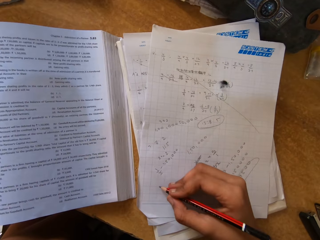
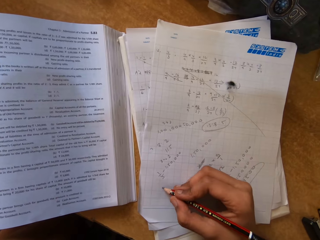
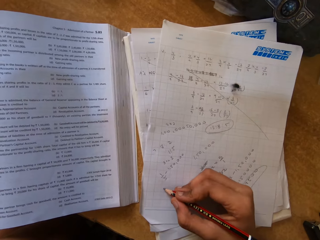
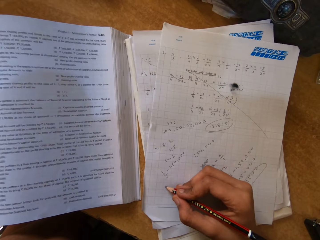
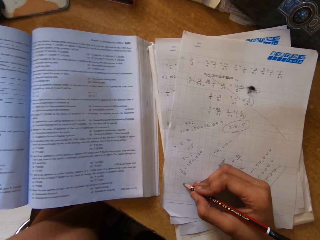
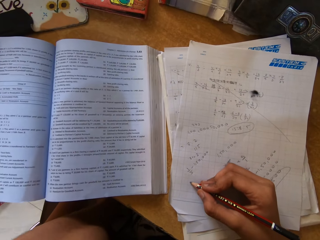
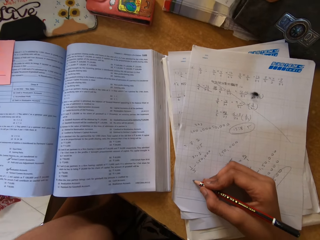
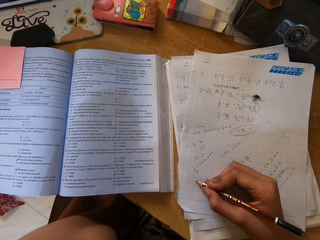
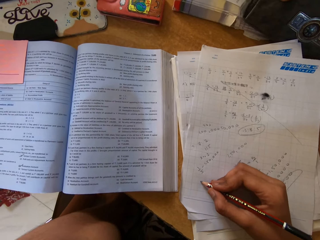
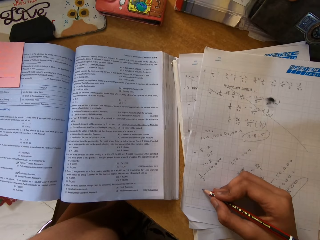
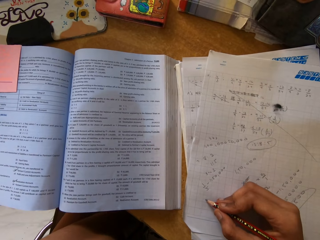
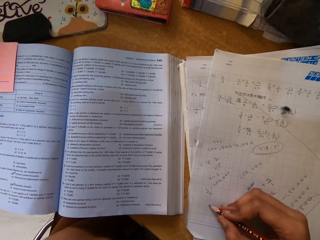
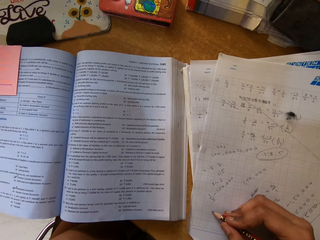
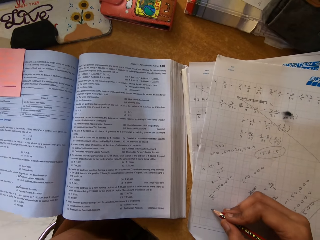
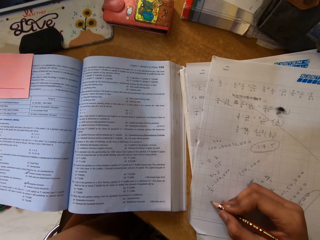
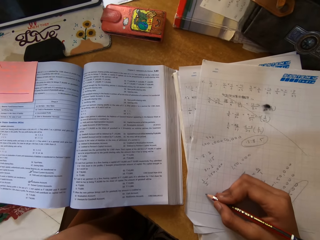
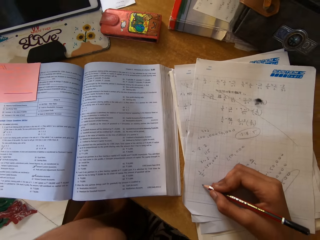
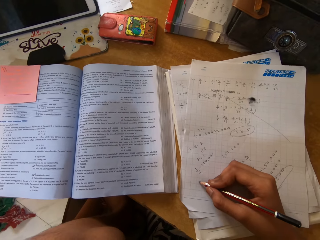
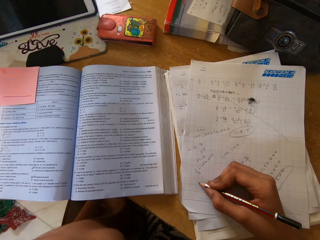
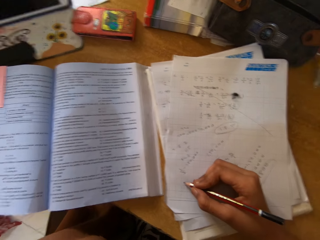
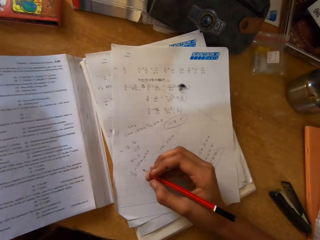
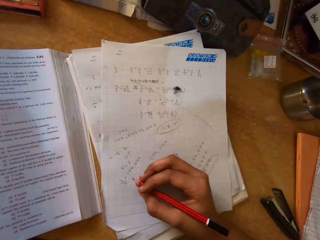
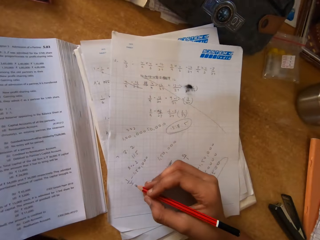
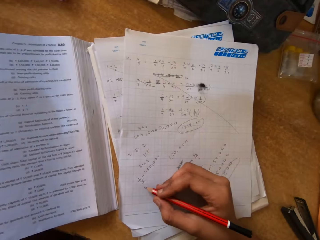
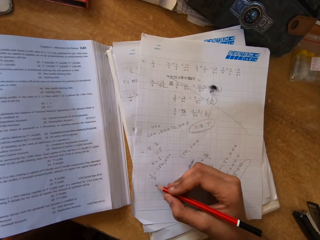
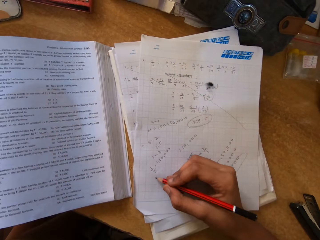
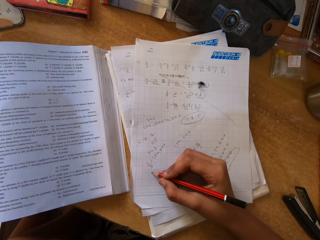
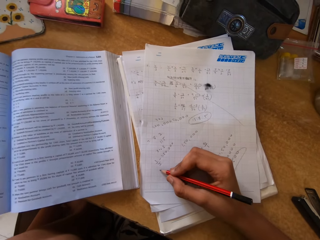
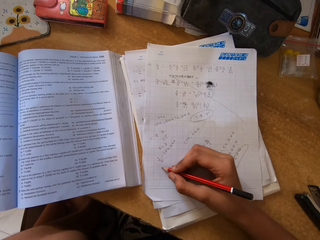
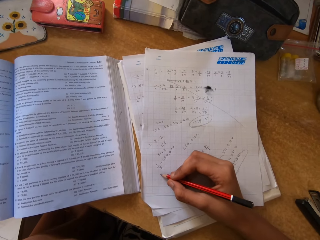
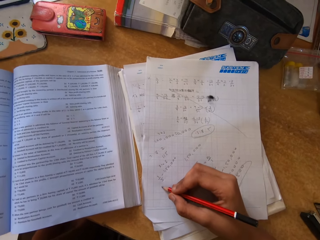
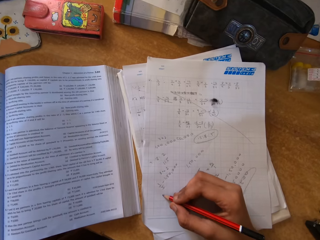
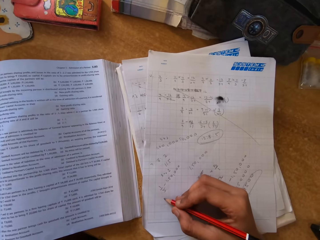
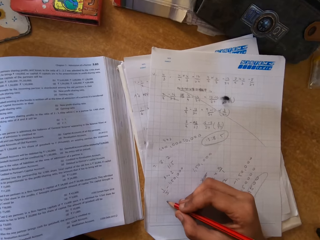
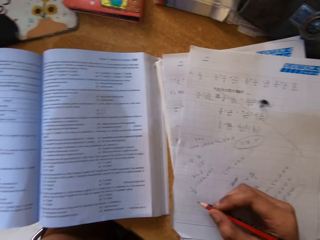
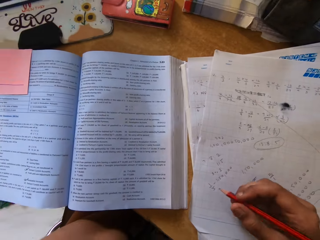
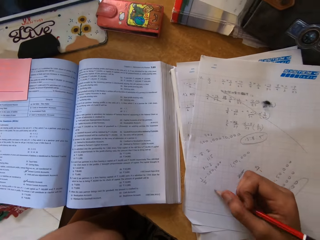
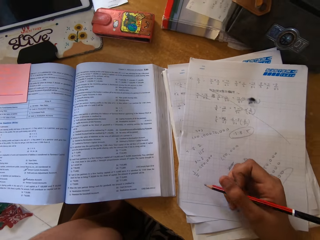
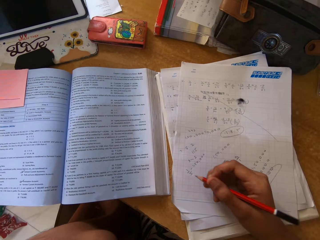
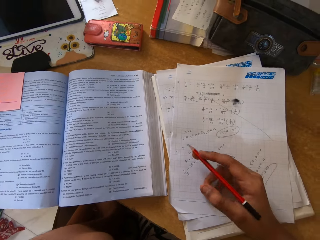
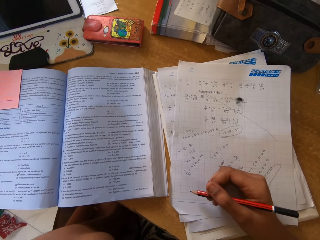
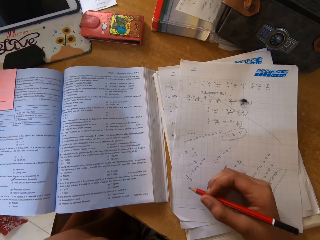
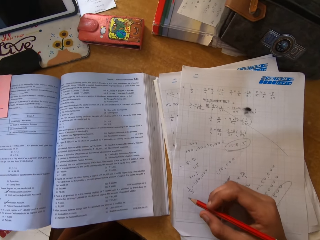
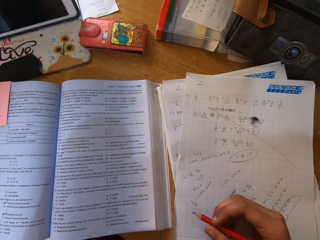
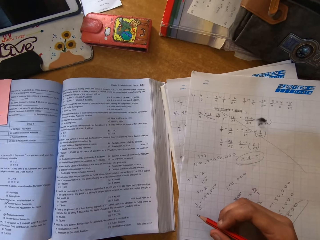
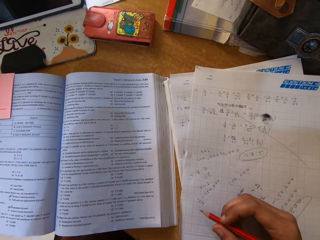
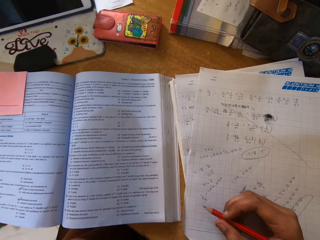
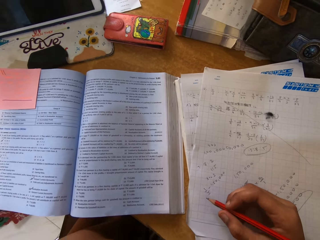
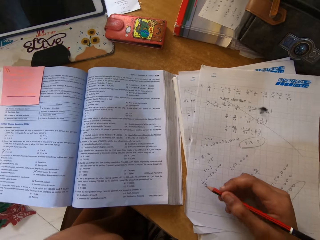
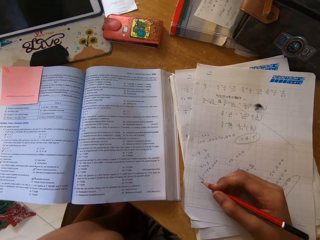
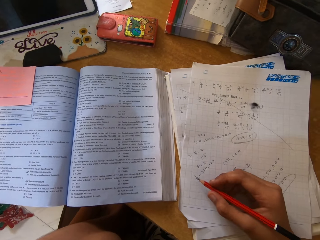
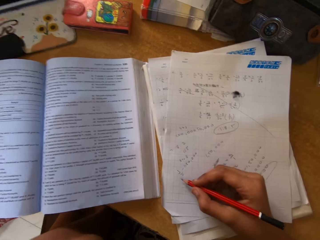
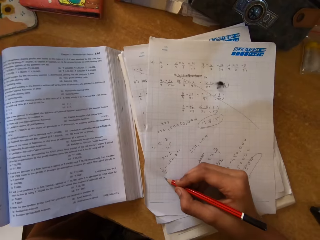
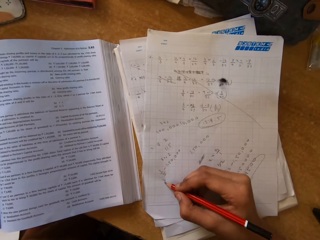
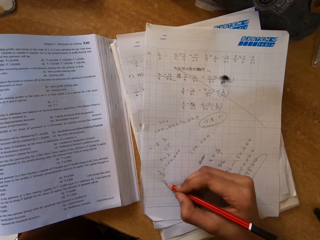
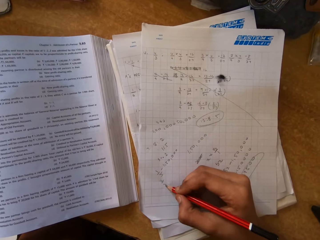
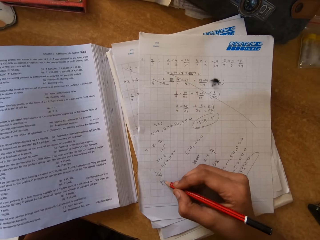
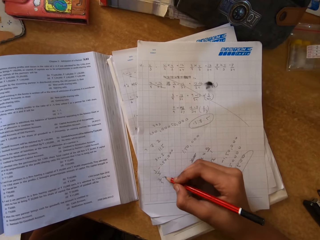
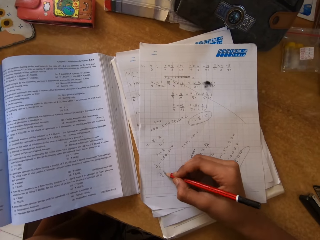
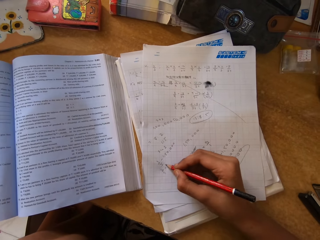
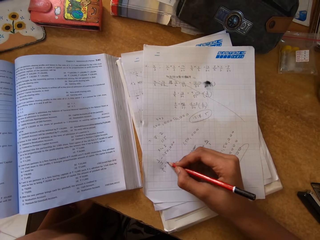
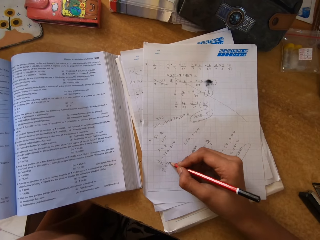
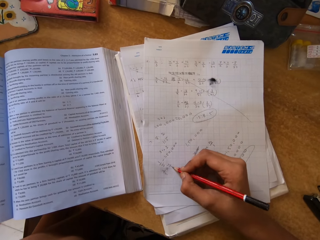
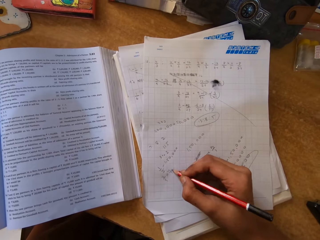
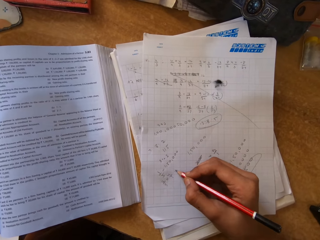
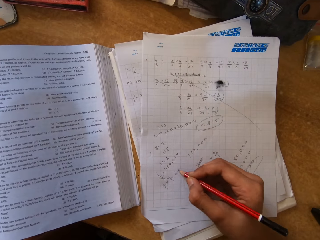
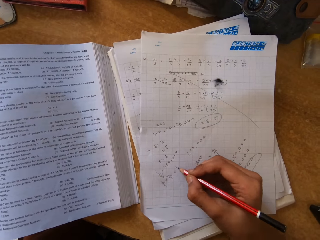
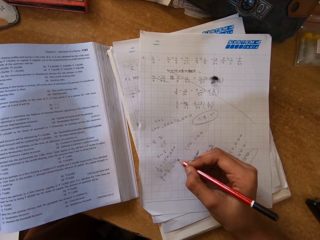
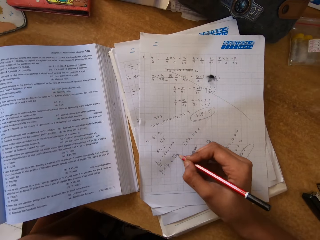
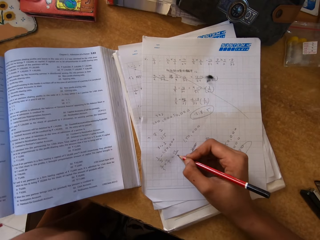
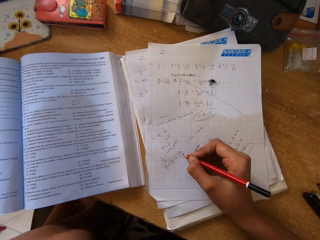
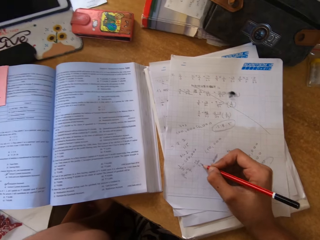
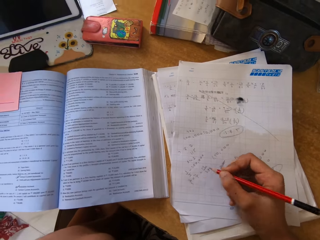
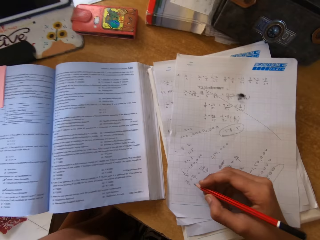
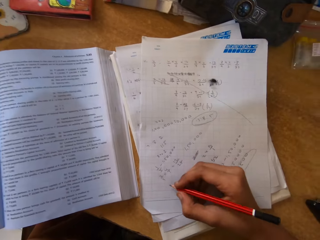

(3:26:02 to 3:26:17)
The camera wearer writes on the paper.

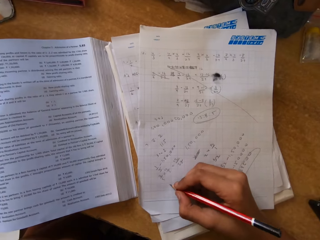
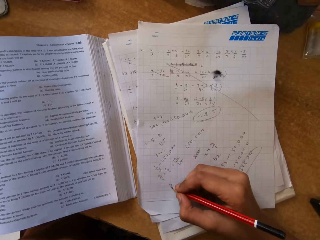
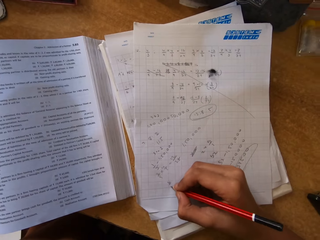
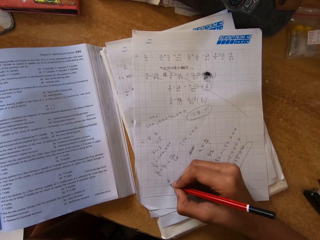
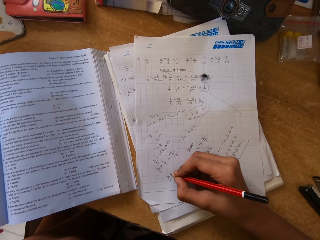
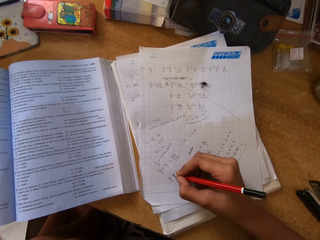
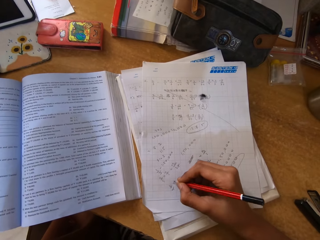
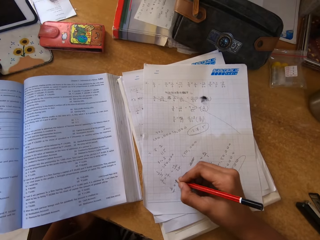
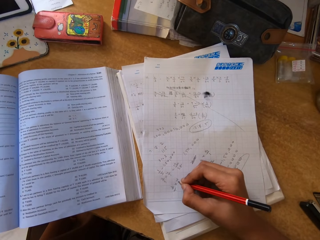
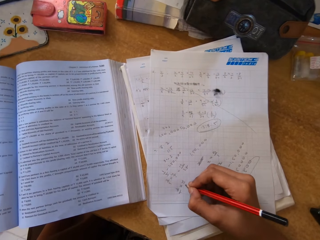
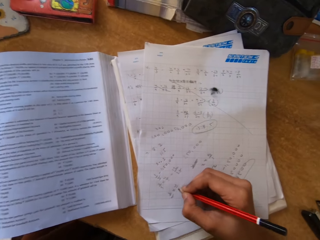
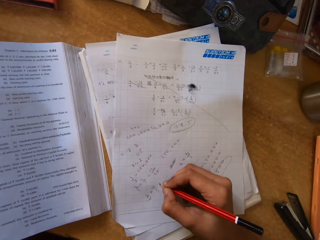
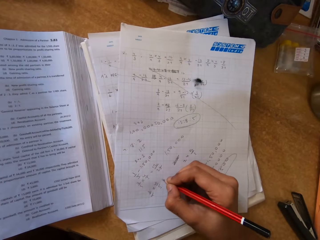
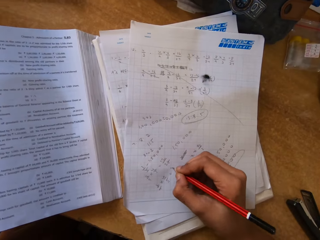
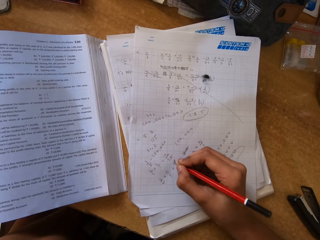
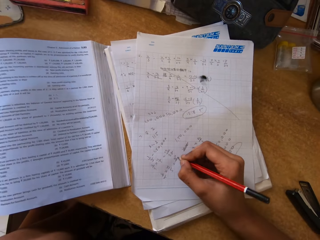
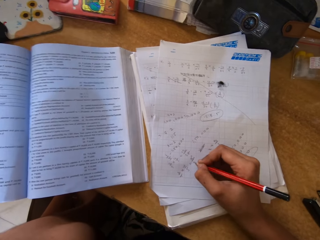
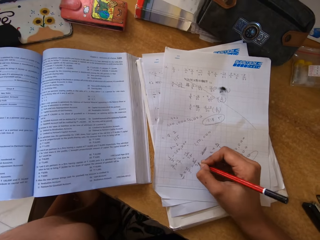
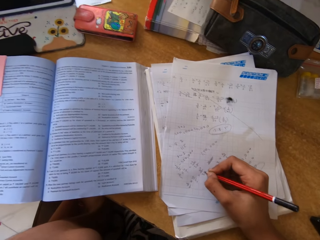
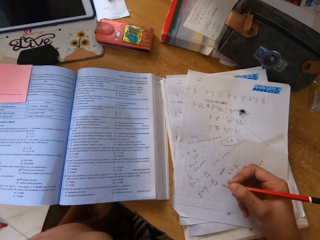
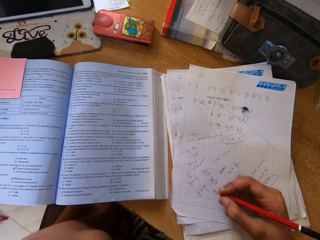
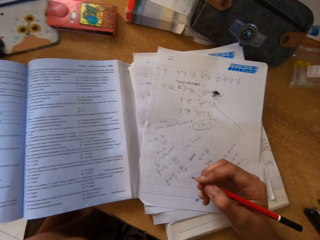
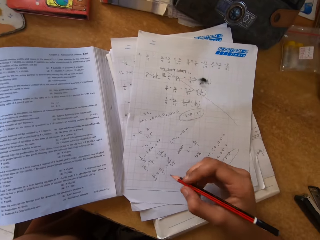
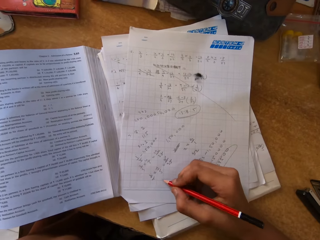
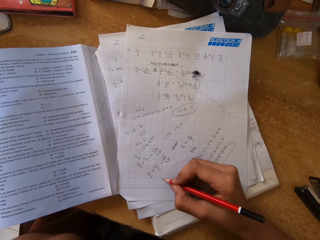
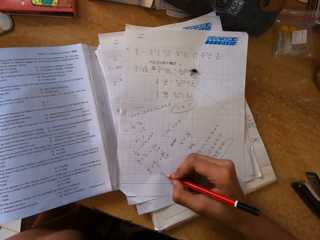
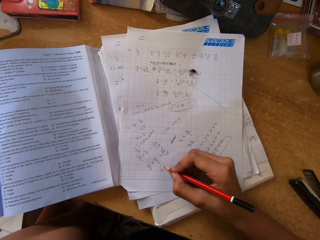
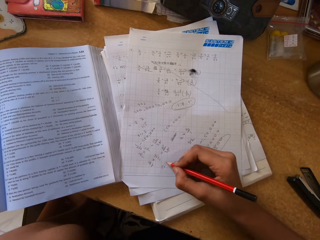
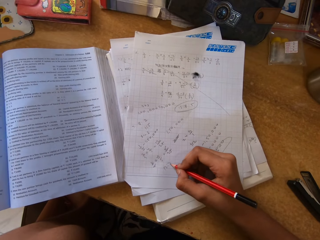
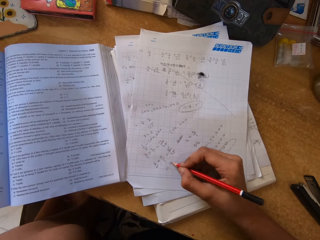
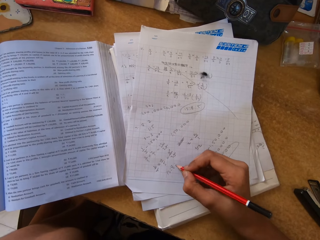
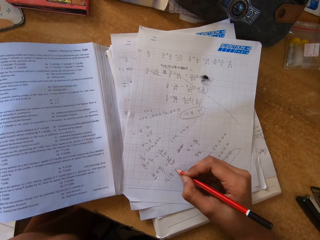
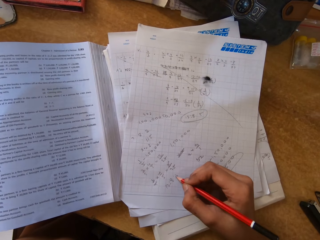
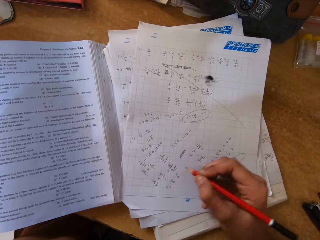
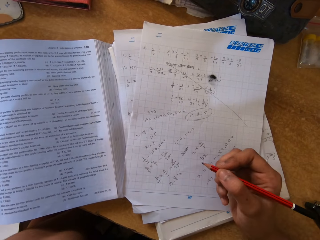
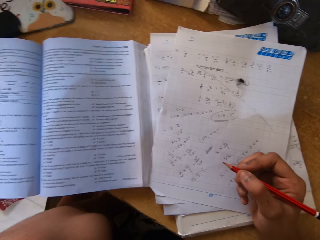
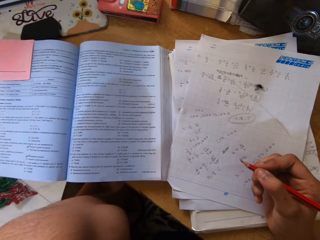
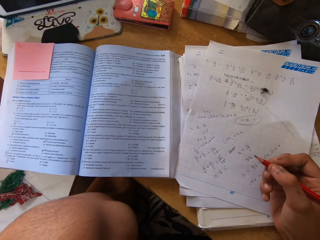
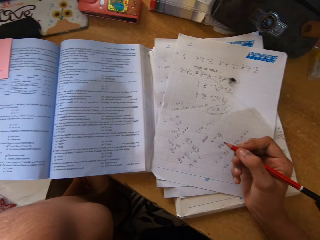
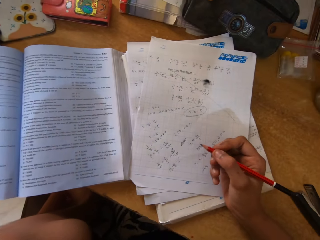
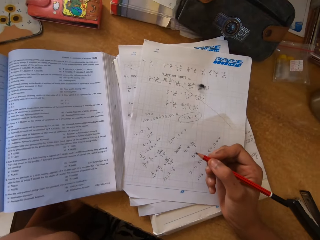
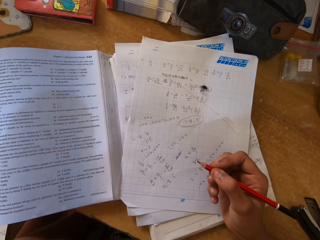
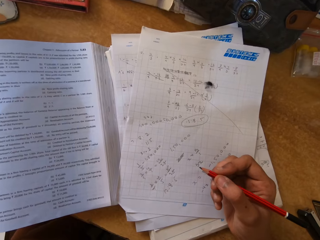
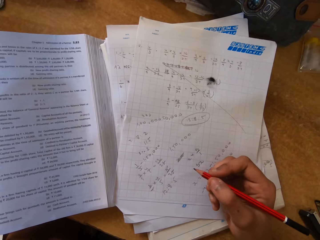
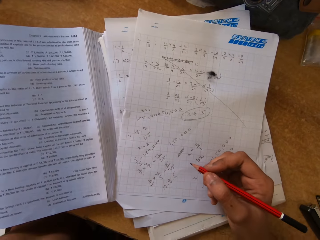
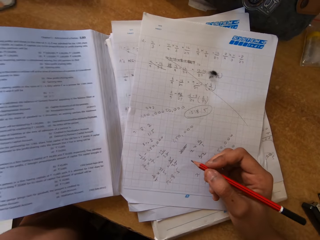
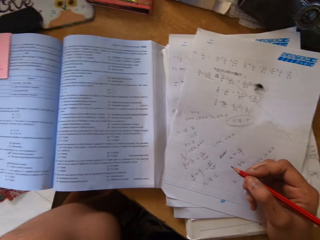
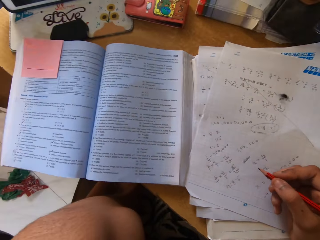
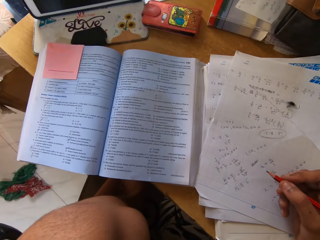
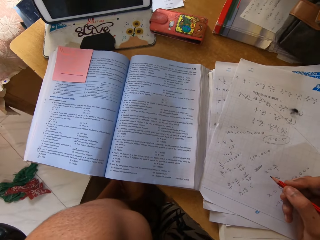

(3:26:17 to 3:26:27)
The camera wearer holds the pencil up. They look around.
